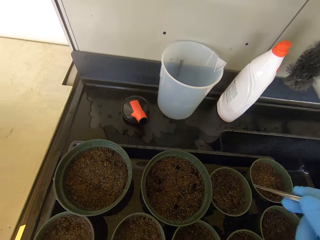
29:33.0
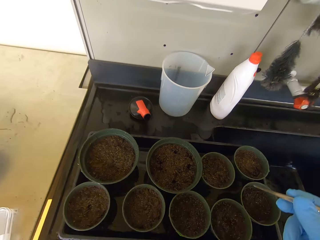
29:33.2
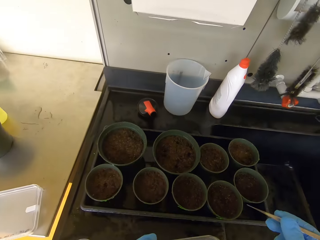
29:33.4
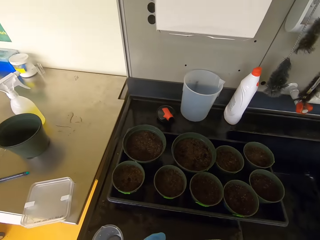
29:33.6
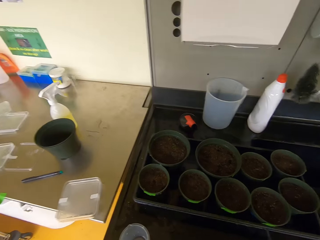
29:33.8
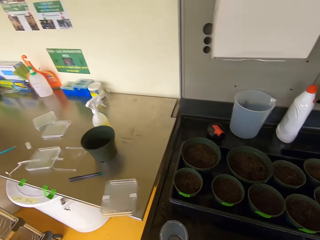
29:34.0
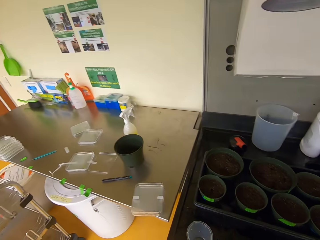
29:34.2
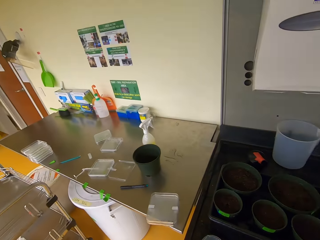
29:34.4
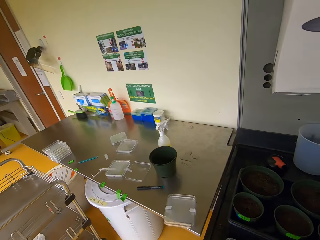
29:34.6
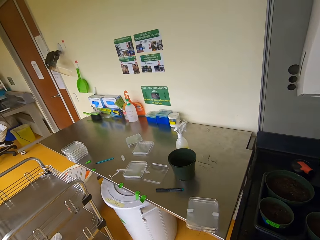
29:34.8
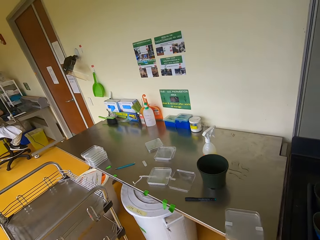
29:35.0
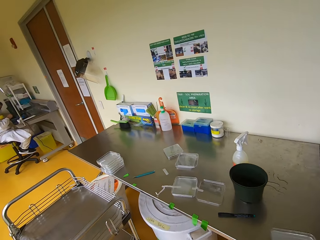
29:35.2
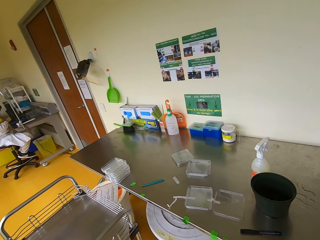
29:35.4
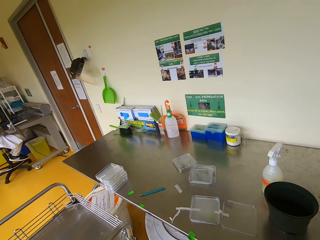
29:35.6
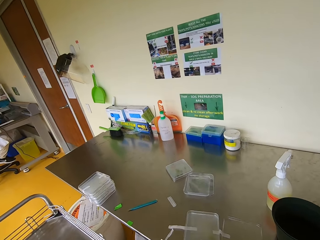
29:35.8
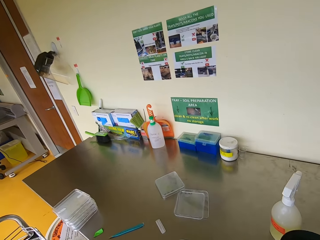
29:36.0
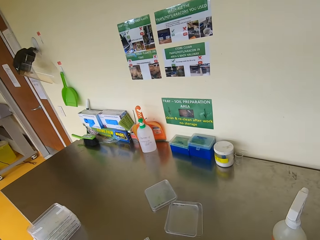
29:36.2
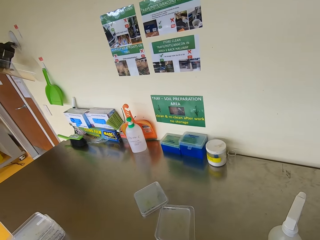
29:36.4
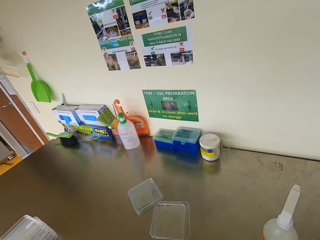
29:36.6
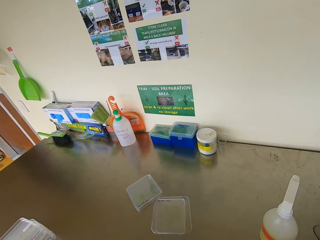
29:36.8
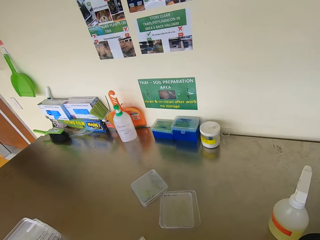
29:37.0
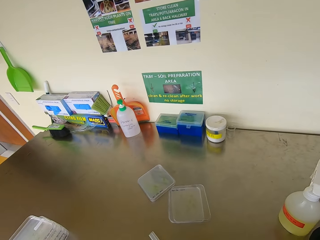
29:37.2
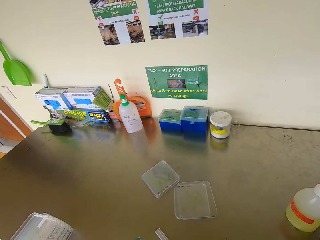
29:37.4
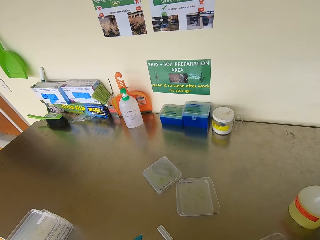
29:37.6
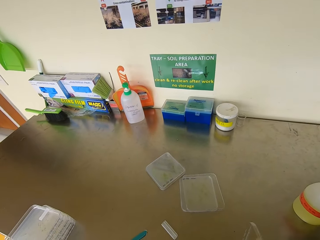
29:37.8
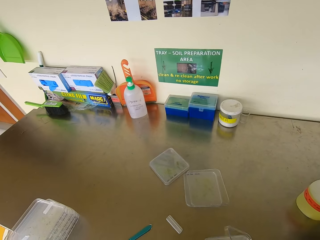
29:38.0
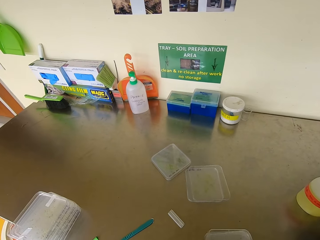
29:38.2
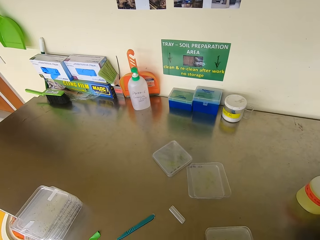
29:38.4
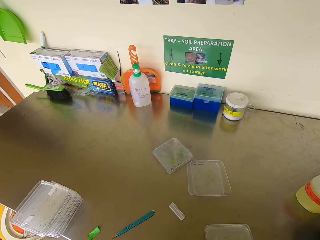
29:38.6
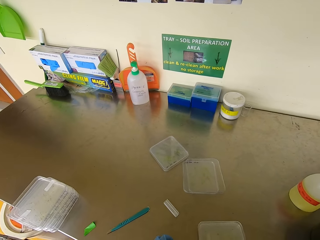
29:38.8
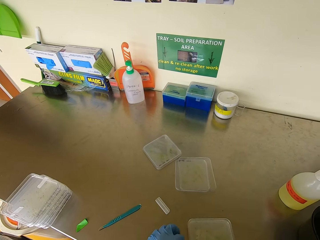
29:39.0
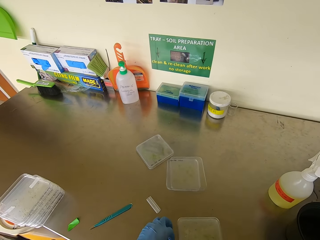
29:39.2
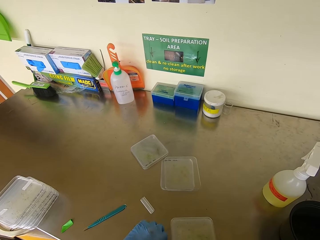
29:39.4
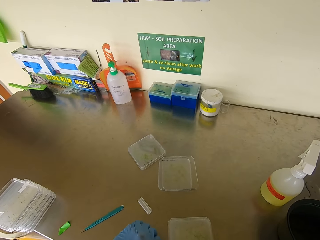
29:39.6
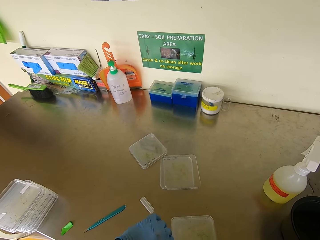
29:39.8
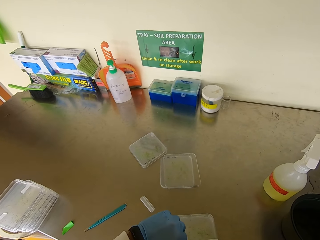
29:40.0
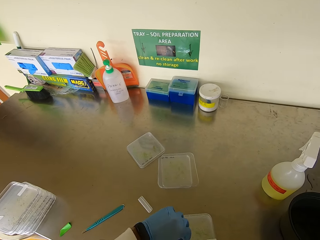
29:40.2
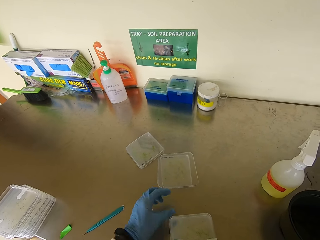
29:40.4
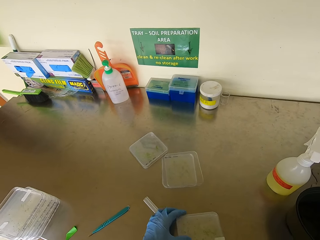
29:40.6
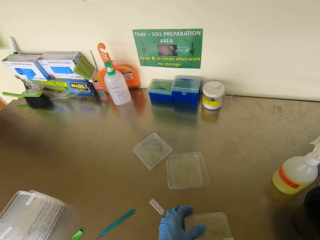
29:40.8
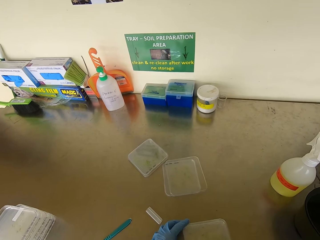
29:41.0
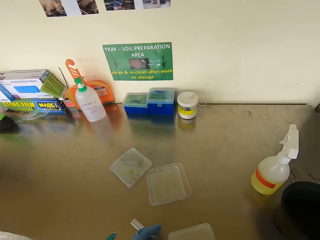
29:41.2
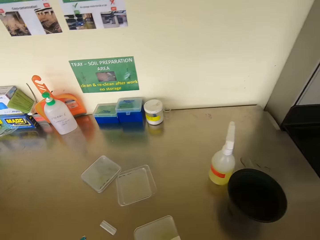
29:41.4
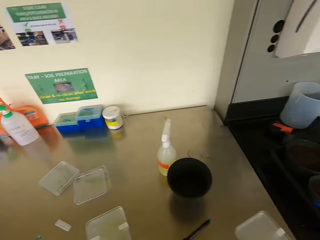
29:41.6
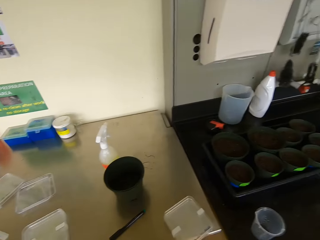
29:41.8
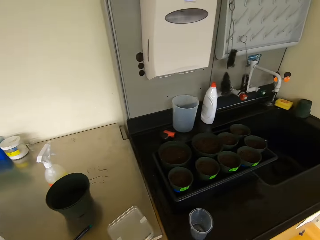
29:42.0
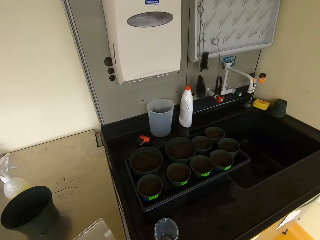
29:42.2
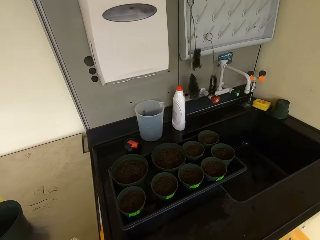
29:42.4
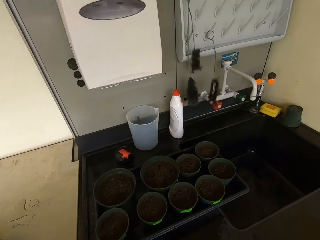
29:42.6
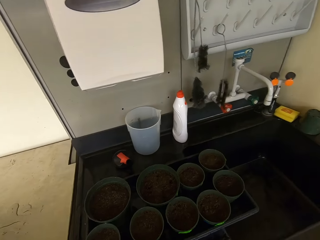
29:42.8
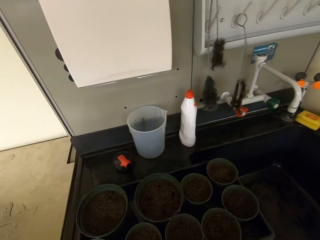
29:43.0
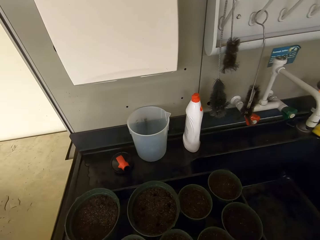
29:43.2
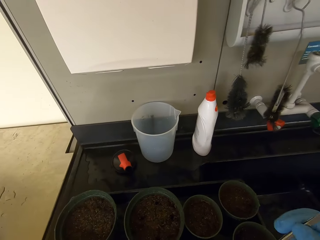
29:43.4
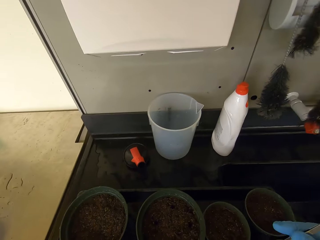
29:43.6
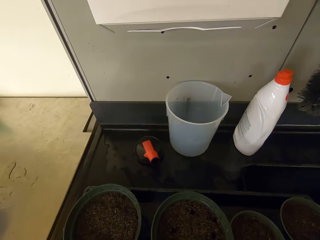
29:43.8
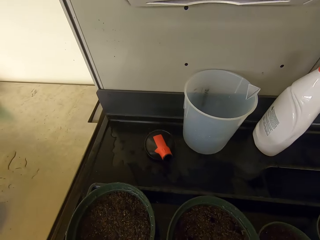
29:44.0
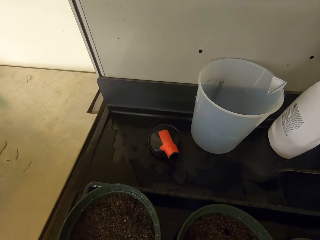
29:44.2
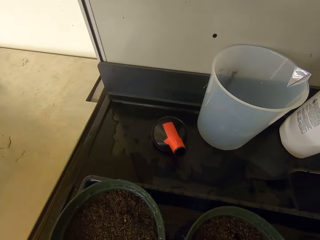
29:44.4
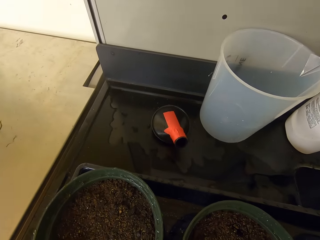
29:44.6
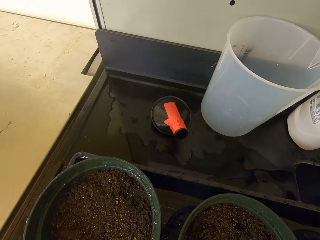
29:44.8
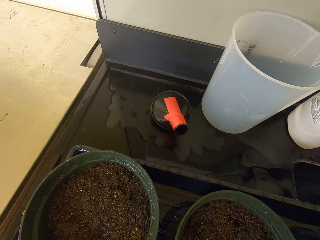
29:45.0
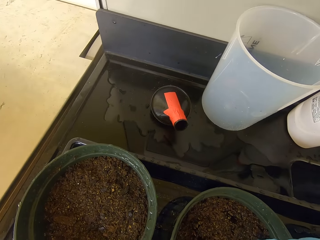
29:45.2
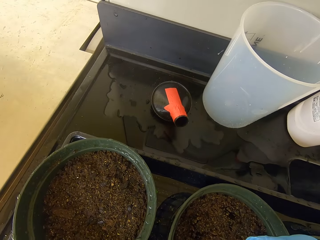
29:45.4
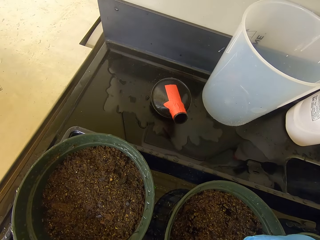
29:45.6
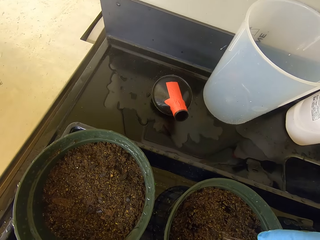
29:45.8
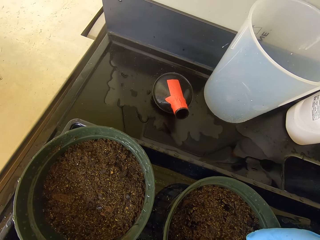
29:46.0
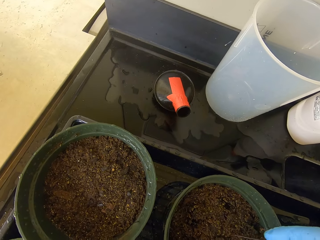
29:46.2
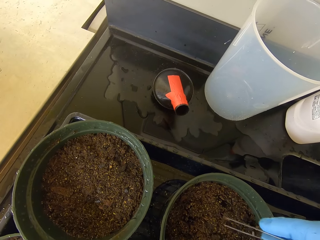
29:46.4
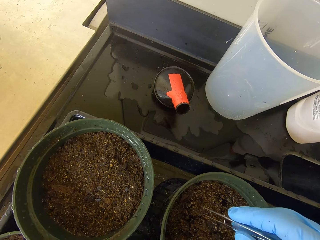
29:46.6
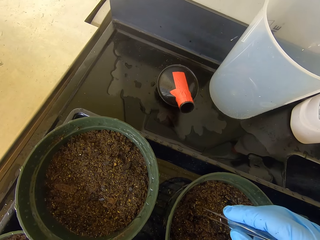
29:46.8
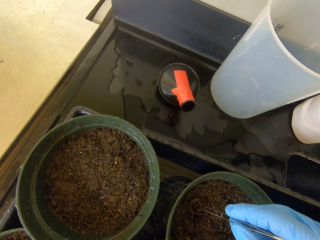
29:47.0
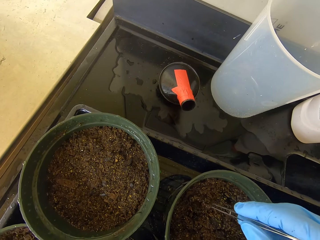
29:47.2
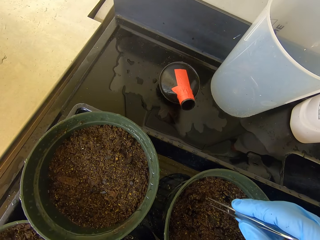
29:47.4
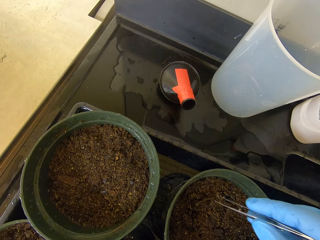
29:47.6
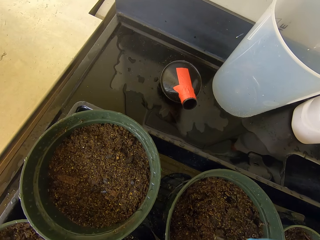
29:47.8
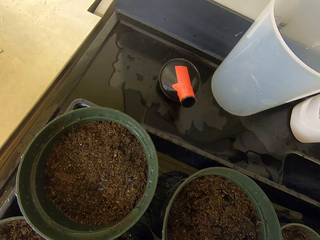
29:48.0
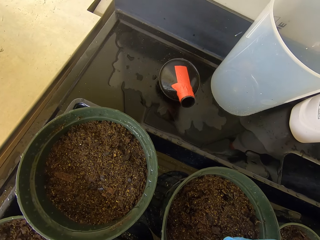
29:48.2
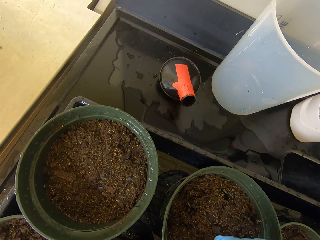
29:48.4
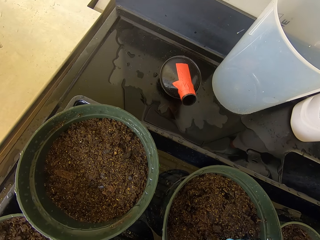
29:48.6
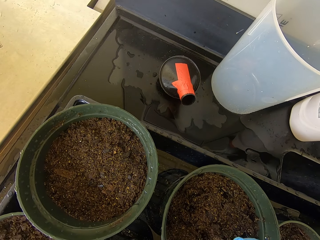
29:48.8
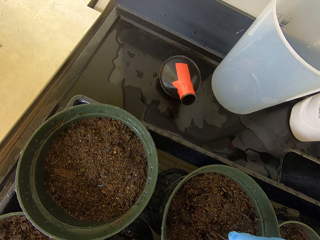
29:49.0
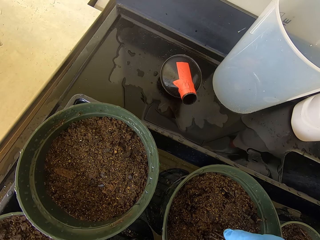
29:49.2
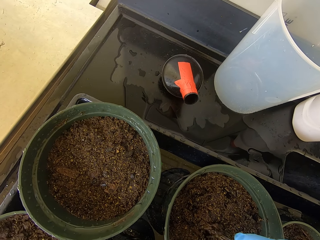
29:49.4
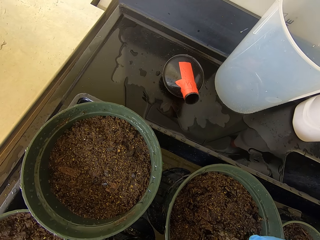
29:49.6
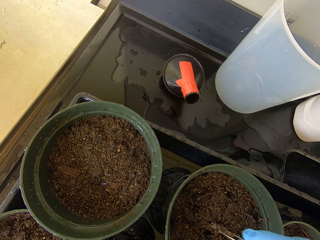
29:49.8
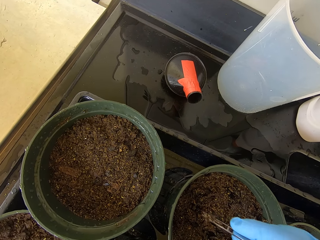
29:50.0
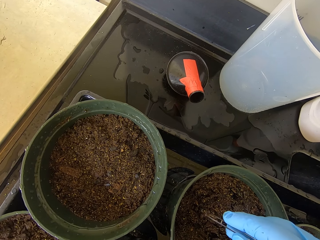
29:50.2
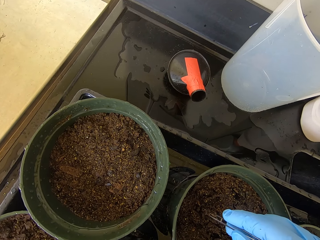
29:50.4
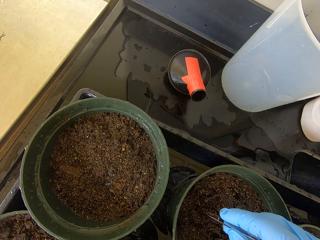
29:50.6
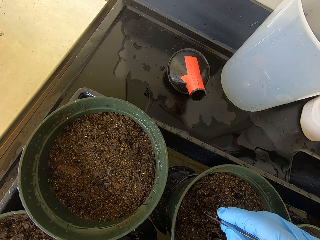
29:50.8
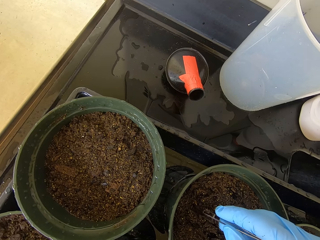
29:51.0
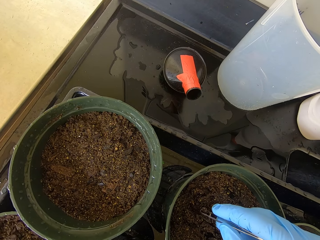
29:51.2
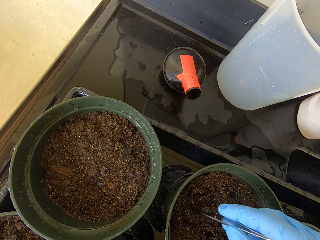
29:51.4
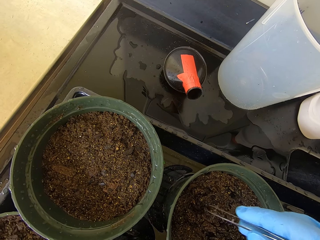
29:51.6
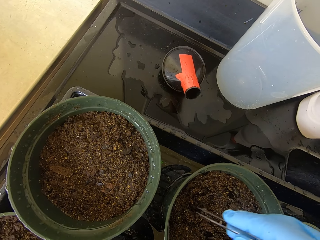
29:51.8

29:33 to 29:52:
The camera wearer lifts a hand. They walk inside the lab to the table. They cover the seed holder. They walk back to the soil area. They dig into the soil. They work on the soil.

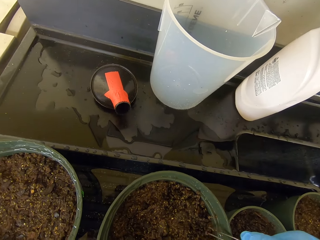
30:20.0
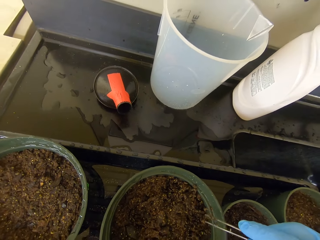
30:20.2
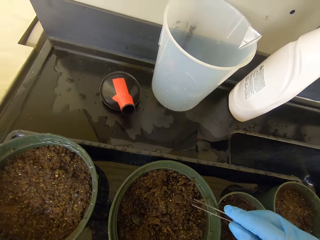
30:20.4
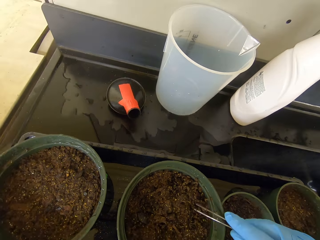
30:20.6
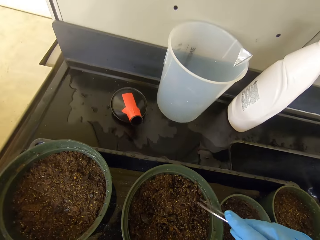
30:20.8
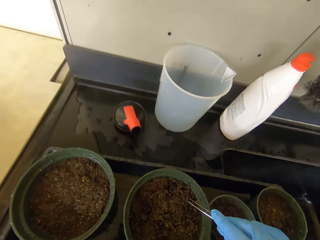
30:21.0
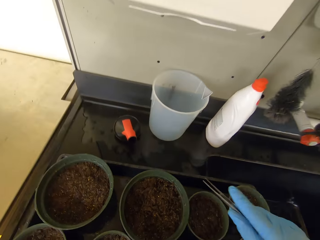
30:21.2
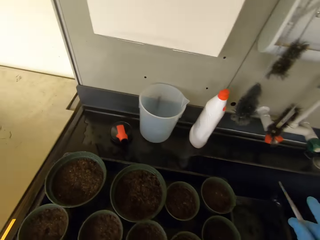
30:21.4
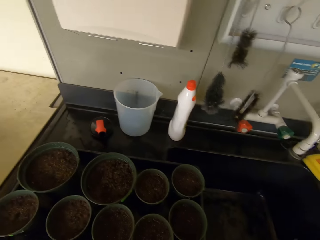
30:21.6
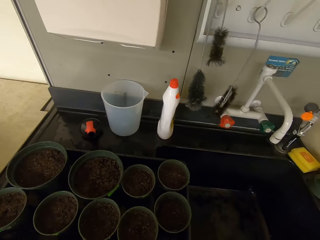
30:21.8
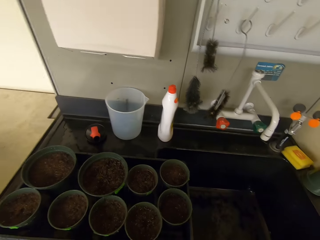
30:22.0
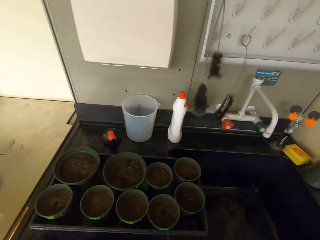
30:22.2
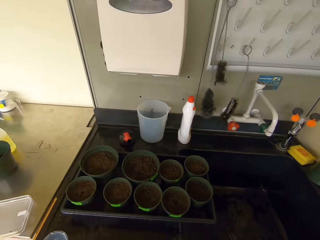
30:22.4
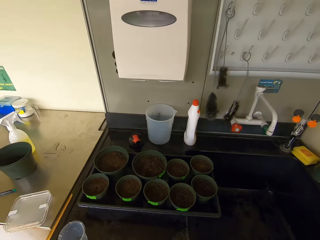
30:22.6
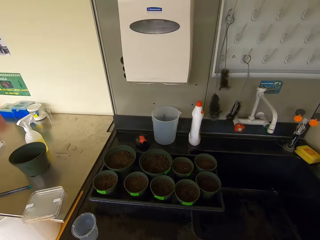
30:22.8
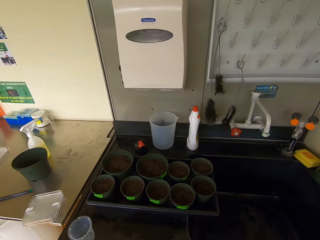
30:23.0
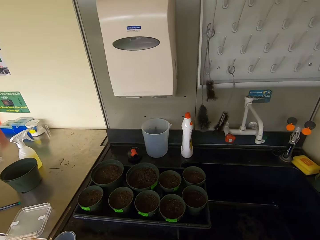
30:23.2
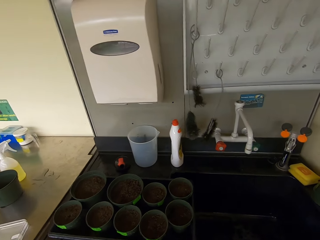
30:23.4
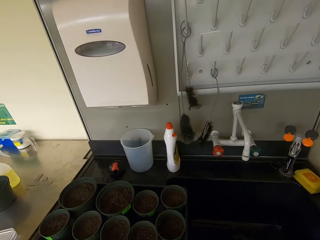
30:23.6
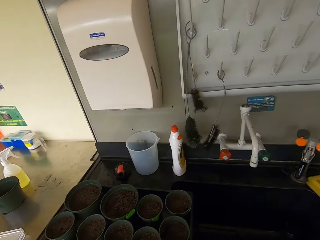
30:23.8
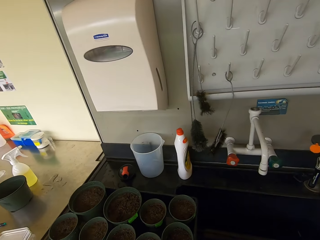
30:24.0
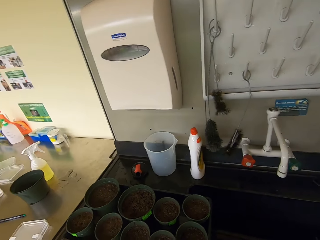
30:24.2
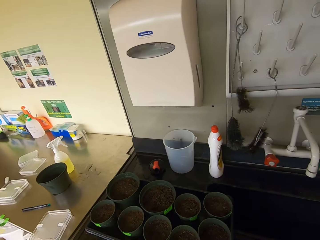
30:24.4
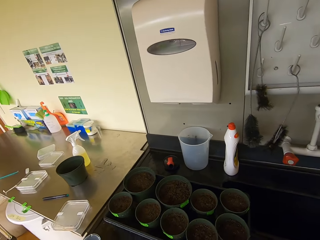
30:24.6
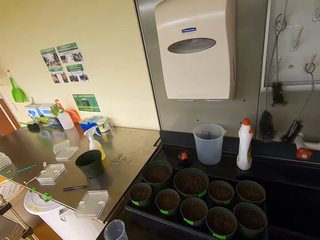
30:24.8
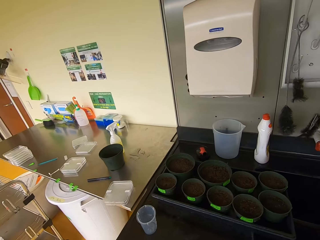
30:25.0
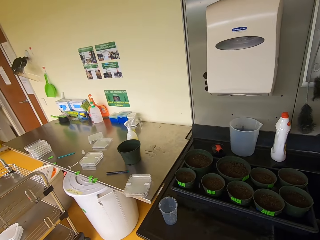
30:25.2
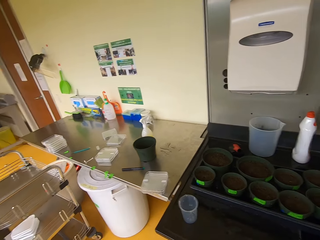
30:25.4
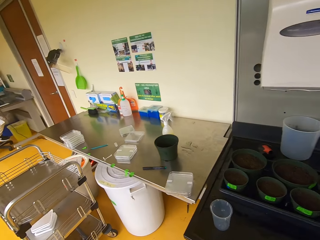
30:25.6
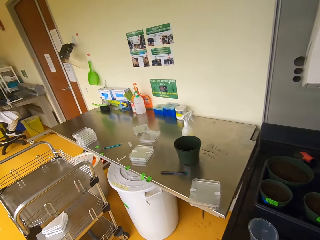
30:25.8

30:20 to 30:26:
The camera wearer stops working on the soil. They lift a hand. They look around the lab. They walk towards the lab table.
